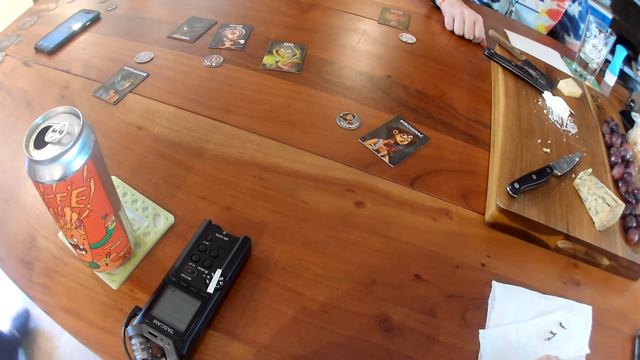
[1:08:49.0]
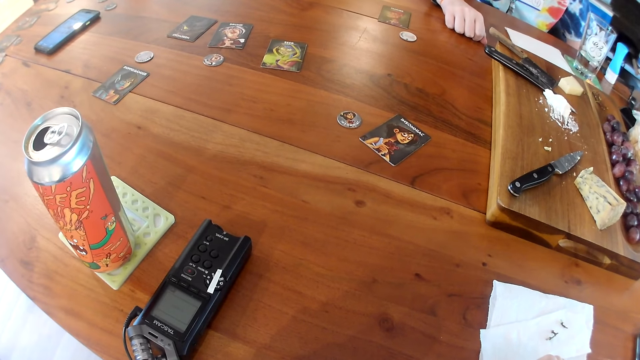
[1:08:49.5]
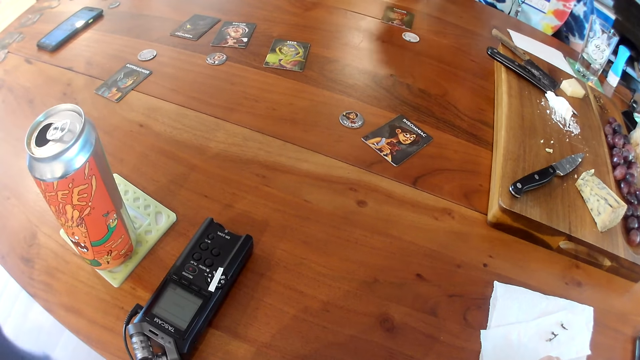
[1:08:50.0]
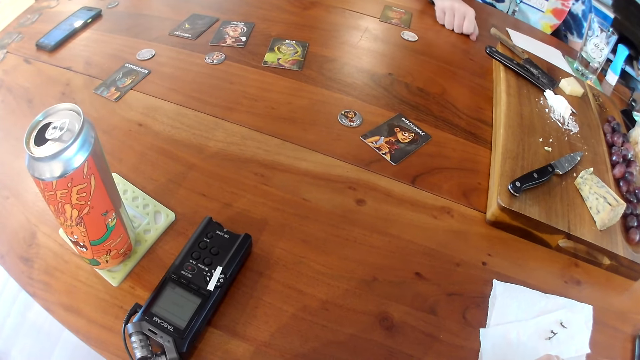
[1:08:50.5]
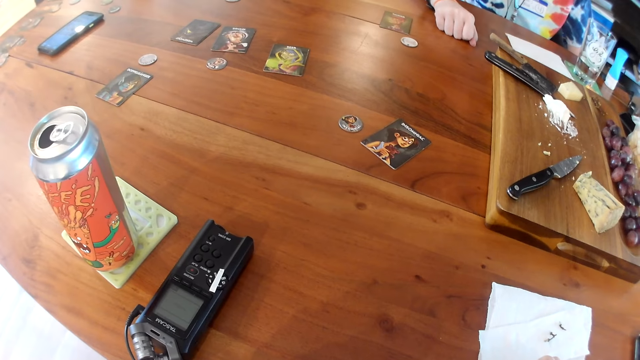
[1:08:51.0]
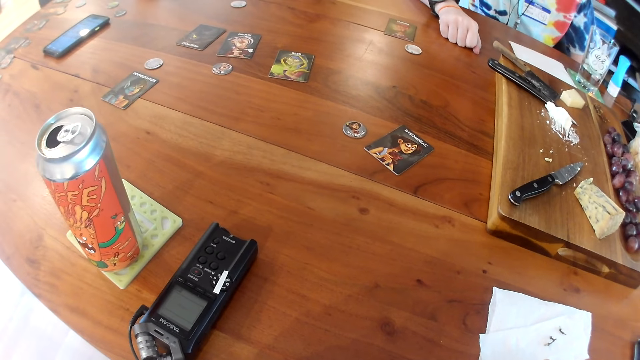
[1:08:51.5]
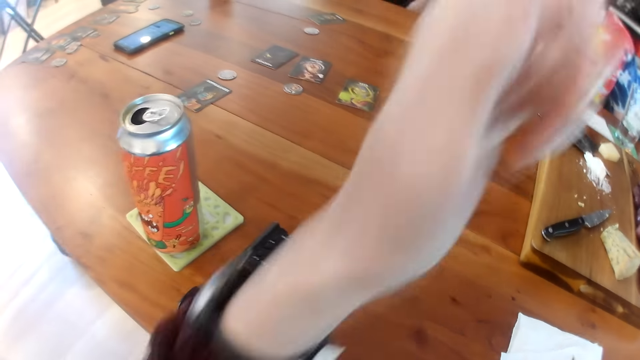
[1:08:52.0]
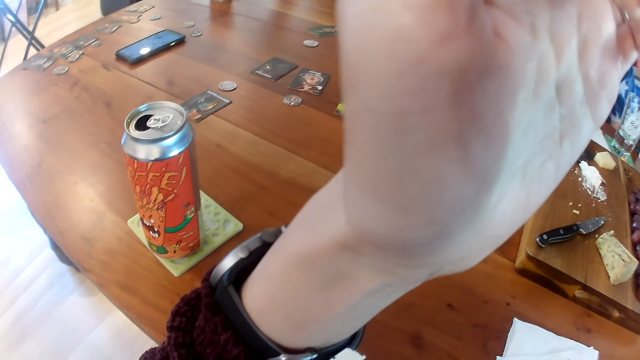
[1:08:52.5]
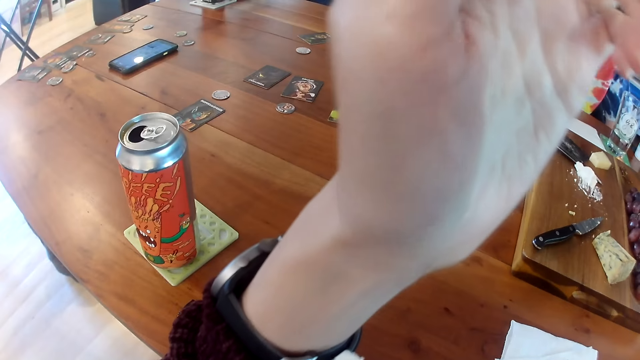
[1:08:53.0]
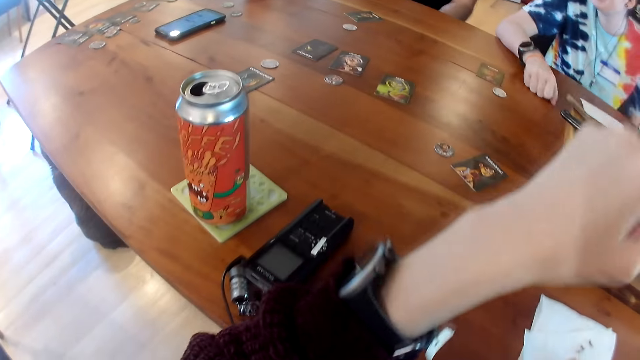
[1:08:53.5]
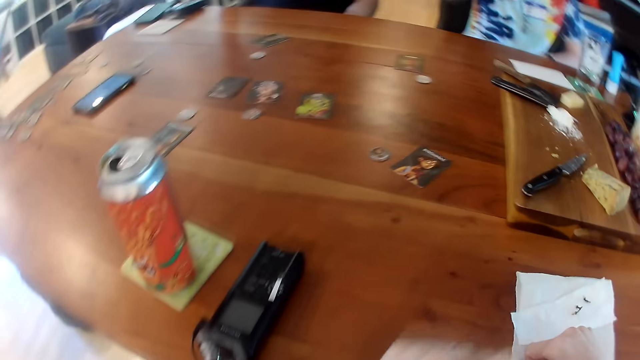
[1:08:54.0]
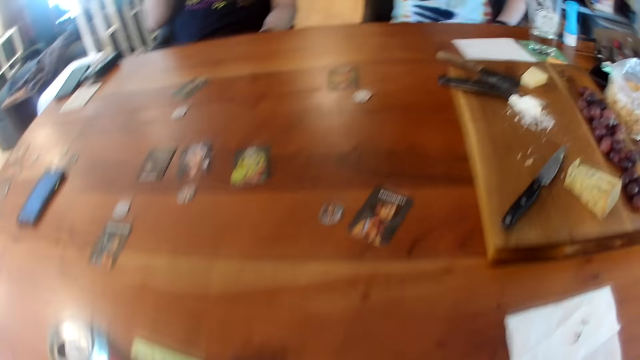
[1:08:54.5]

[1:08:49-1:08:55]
The camera wearer looks around the table. The woman removes her right hand from the table and places her right hand on the table. The camera wearer lifts his hand. The woman removes her right hand from the table. The camera wearer looks around.
